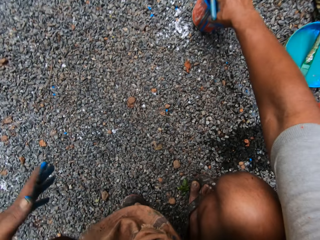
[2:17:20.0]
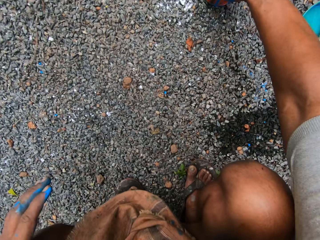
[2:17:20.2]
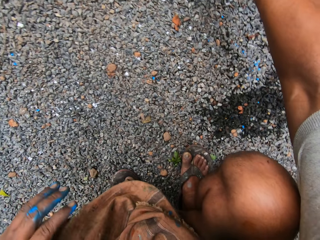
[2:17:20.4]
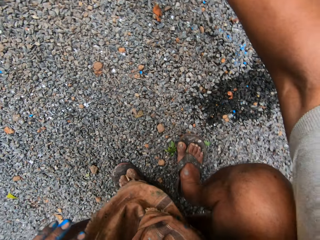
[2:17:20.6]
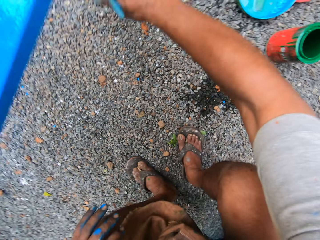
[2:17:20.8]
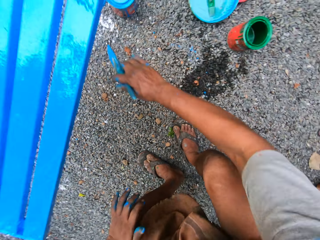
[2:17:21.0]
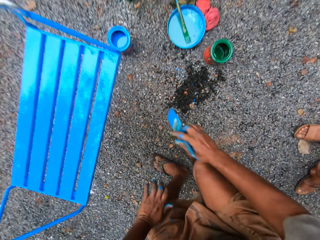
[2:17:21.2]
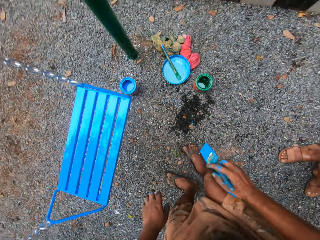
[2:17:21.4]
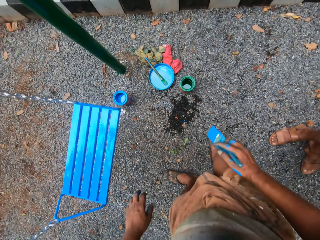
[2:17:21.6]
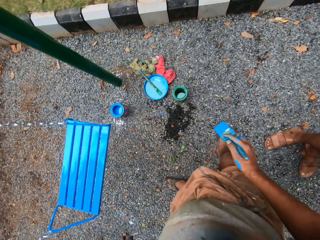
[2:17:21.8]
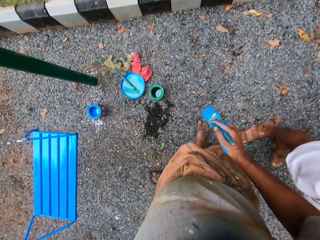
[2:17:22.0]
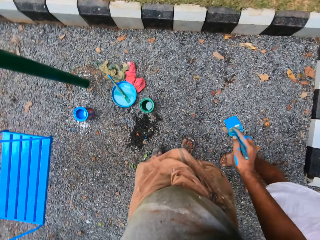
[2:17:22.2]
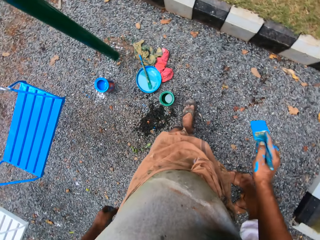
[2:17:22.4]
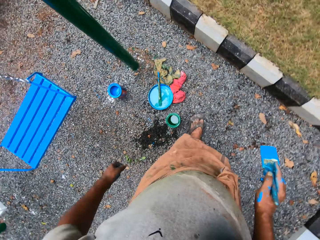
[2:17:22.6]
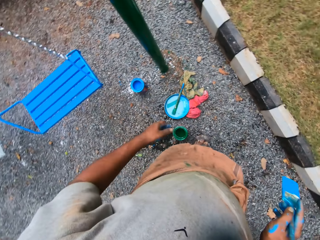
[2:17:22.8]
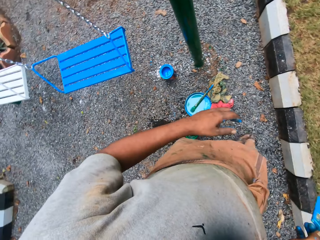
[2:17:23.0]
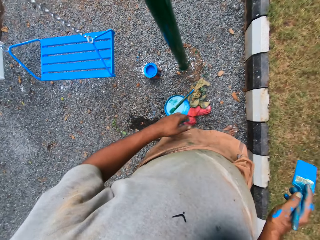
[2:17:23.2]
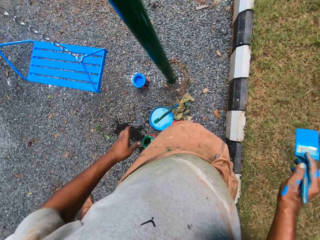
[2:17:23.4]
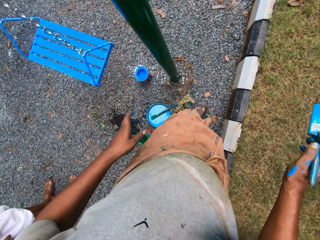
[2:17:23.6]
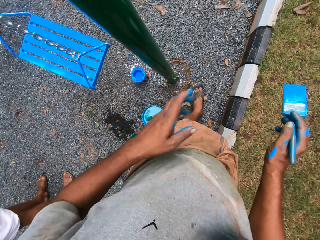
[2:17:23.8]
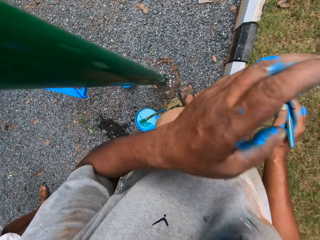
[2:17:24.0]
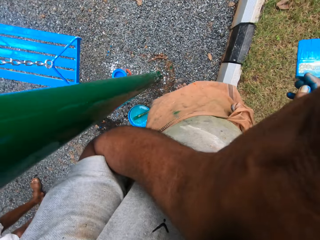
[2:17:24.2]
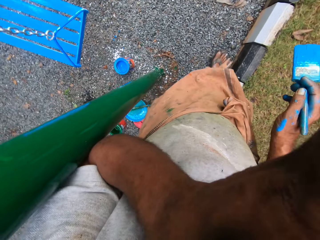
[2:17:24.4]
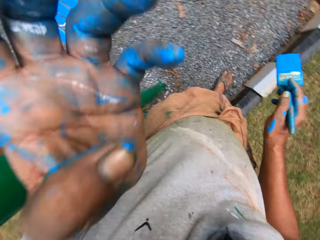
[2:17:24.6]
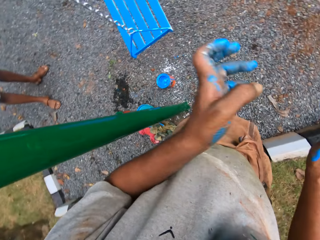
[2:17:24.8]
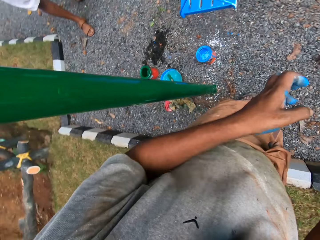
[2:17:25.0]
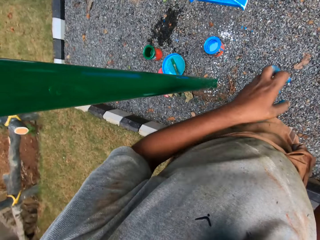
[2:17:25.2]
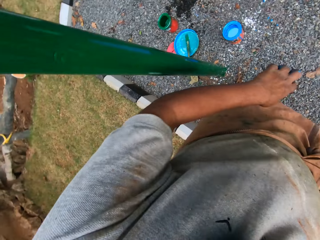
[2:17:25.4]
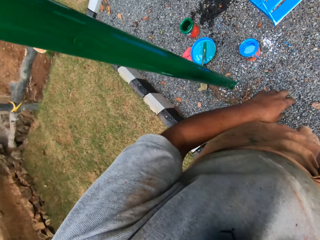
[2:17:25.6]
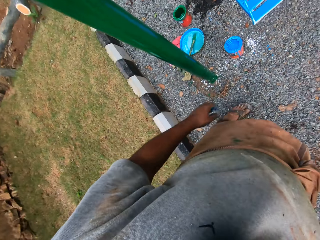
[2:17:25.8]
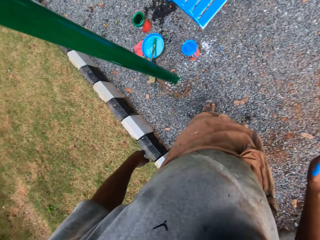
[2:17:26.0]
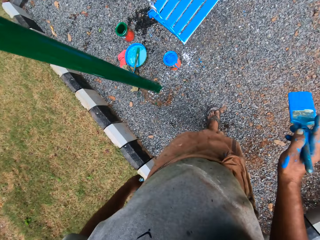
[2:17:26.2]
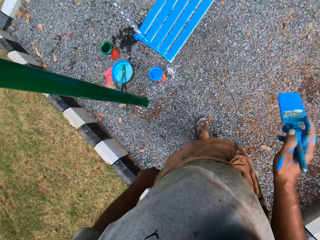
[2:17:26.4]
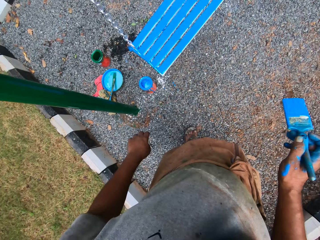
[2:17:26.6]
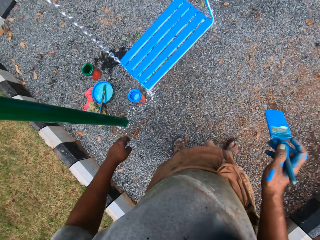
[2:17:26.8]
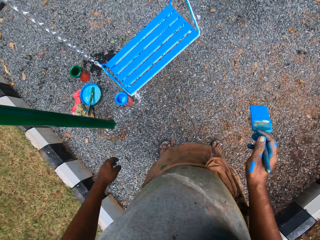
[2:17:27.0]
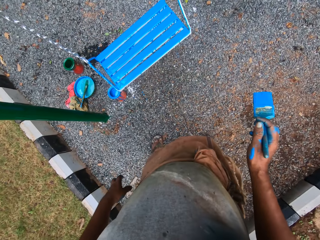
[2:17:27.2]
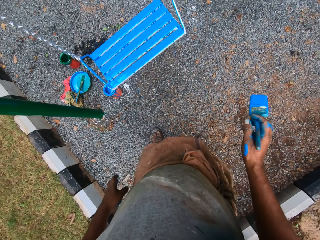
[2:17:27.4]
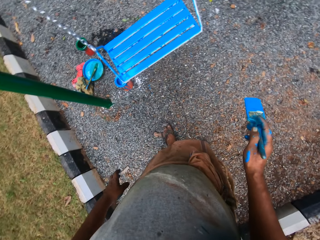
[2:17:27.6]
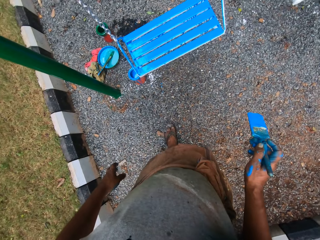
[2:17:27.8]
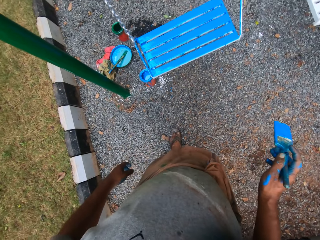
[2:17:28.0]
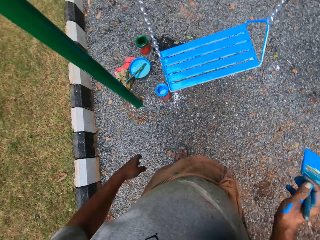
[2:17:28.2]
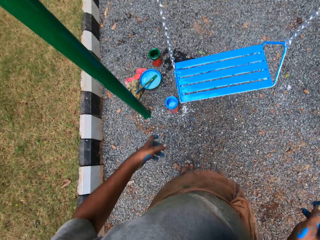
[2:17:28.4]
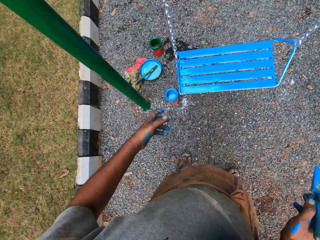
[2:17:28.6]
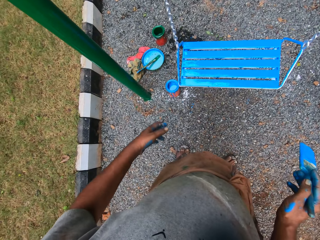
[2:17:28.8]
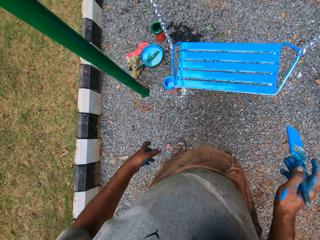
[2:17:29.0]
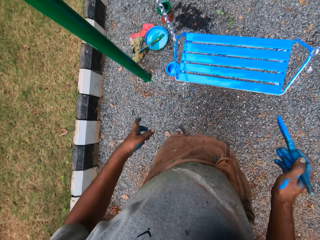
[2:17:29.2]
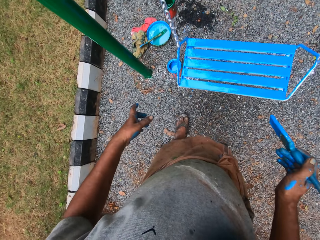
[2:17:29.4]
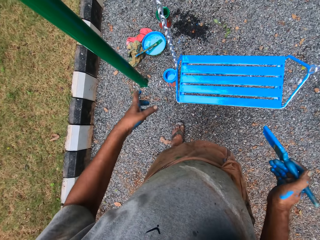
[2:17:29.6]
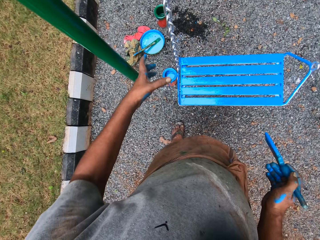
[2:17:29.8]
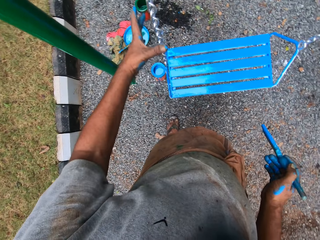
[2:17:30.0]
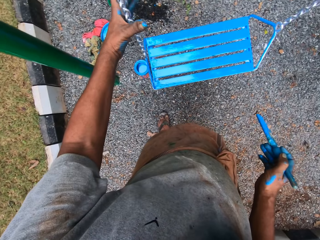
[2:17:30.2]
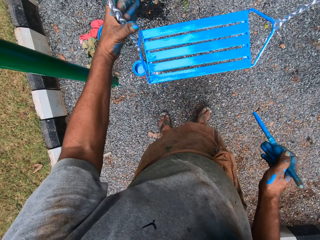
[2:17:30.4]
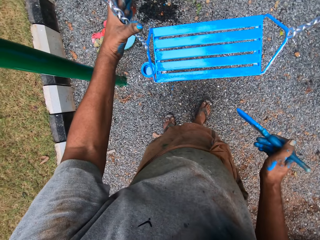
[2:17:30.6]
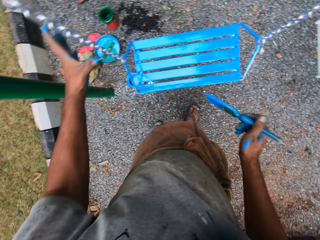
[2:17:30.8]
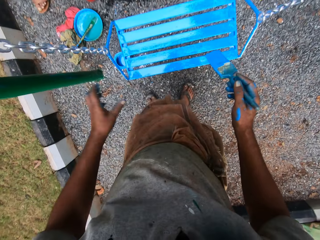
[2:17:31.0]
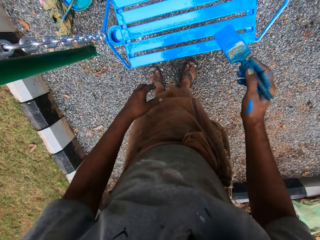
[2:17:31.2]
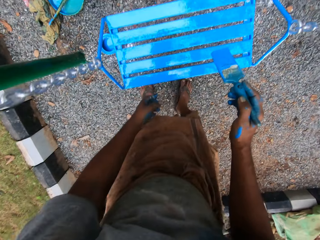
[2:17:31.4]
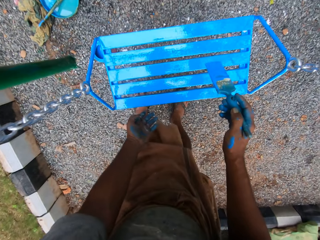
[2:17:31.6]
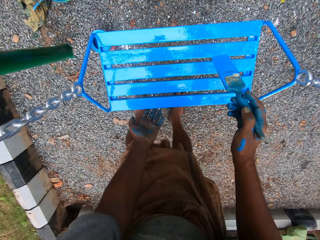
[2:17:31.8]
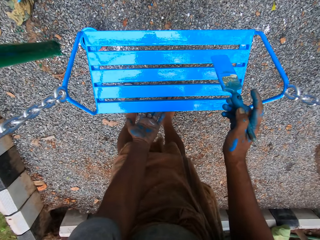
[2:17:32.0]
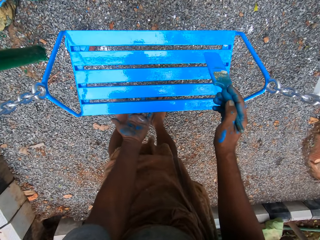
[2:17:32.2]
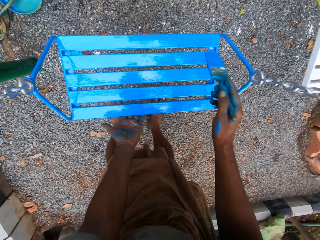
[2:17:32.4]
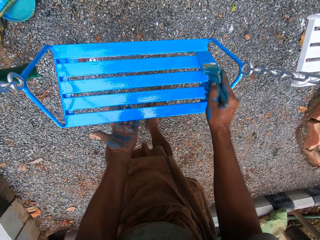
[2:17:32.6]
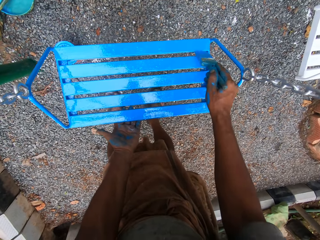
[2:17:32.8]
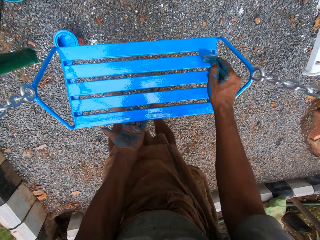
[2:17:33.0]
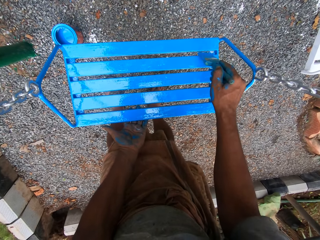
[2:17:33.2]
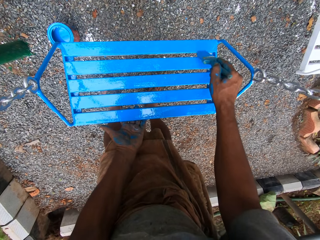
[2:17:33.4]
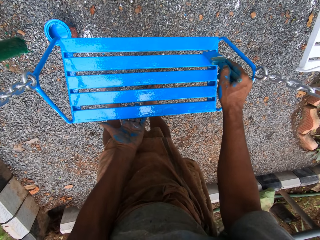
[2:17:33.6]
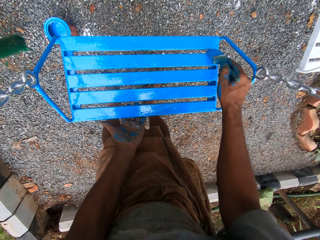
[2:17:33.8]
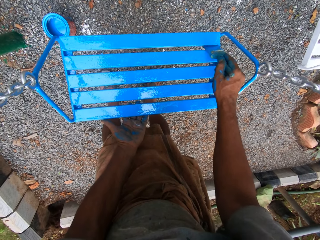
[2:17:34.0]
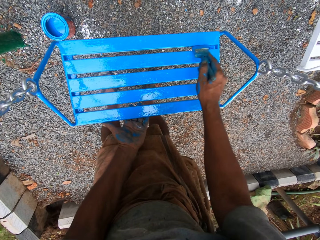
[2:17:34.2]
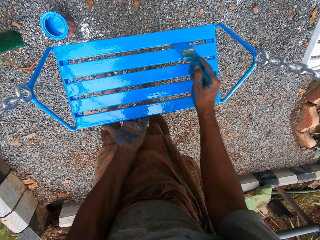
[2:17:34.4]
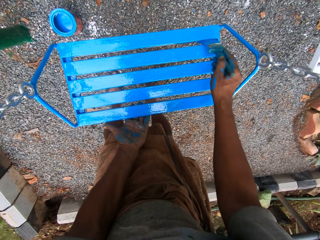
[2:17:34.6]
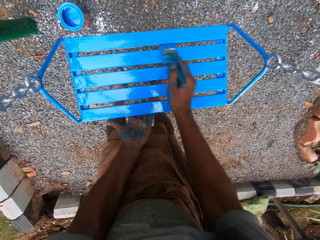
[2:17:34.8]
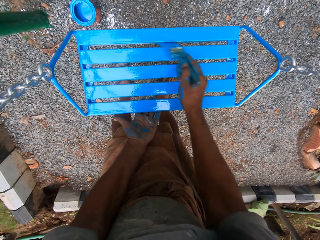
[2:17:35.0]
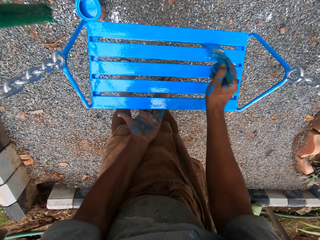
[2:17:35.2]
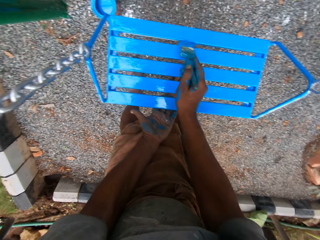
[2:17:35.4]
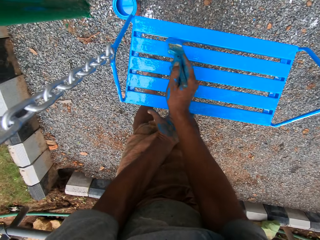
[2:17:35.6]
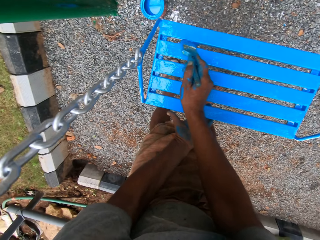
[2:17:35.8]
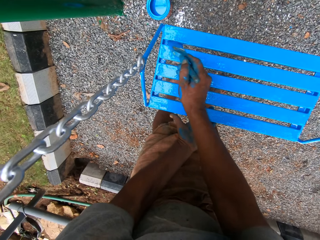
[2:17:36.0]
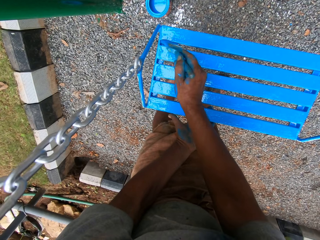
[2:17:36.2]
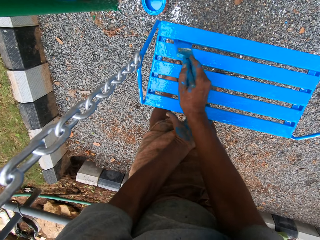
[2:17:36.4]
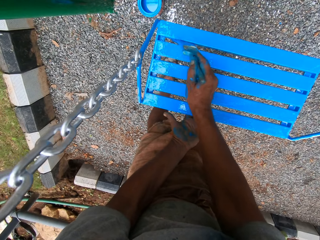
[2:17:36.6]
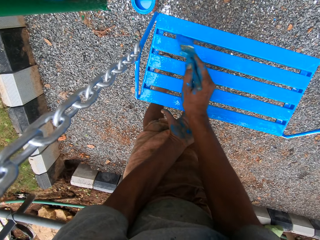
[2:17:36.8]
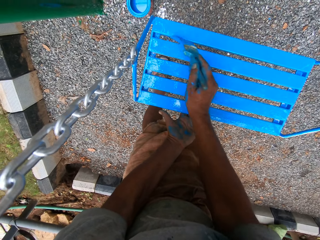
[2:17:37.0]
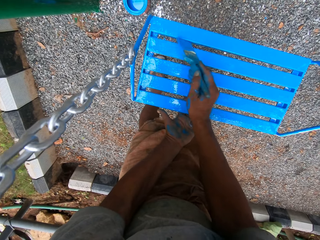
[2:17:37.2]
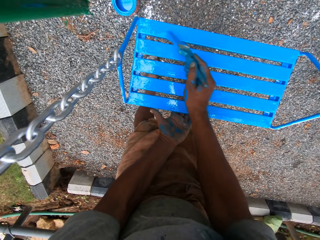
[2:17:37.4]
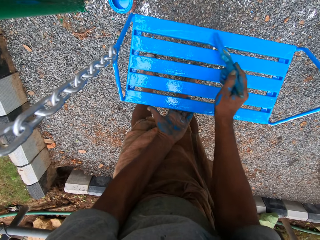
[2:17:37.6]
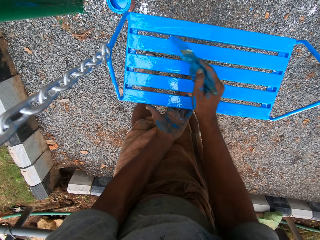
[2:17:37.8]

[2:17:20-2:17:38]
The camera wearer stands upright. He moves to the other side of the swing. He touches the face. He stares at the swing. He holds the swing chain with his left hand. He unhands the swing. He moves the legs. He holds the swing. He paints the swing. He puts his left hand under the swing seat.

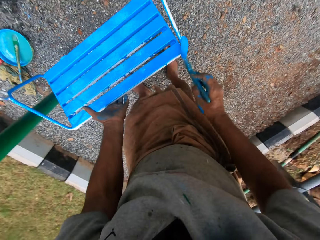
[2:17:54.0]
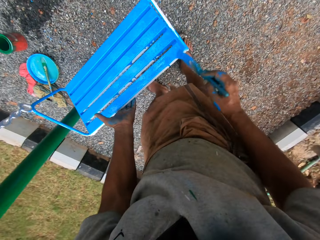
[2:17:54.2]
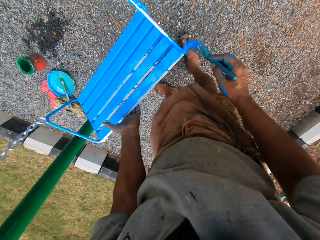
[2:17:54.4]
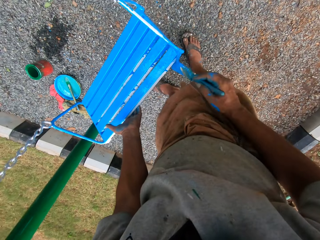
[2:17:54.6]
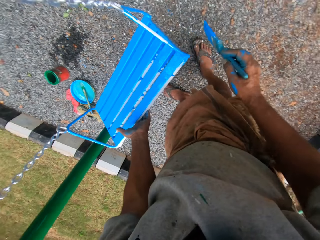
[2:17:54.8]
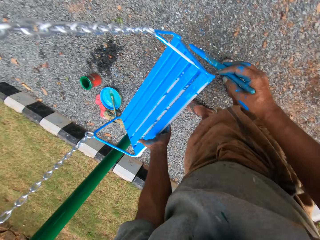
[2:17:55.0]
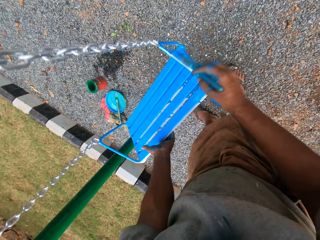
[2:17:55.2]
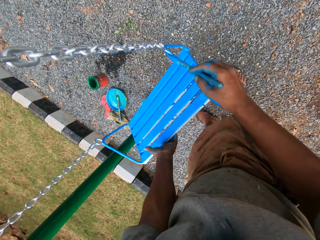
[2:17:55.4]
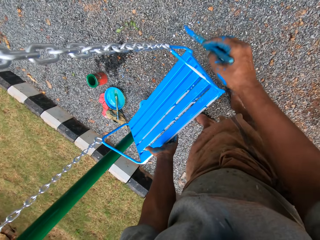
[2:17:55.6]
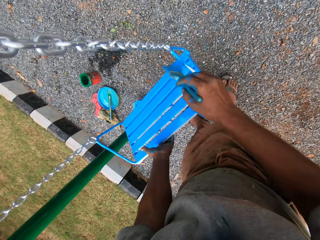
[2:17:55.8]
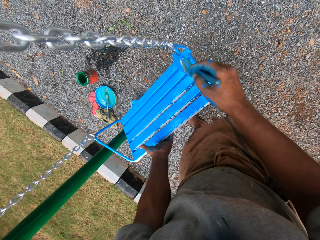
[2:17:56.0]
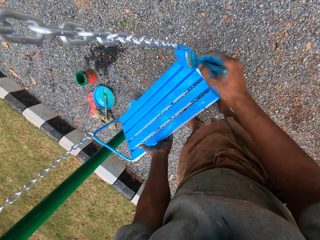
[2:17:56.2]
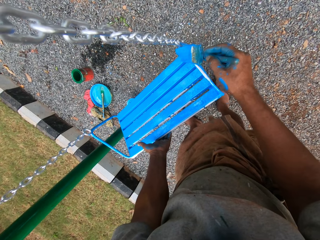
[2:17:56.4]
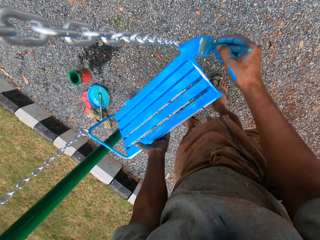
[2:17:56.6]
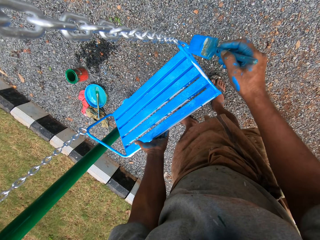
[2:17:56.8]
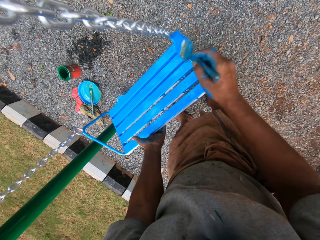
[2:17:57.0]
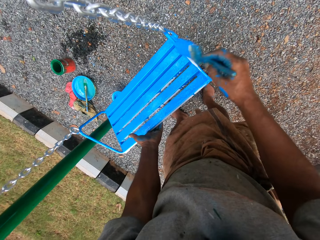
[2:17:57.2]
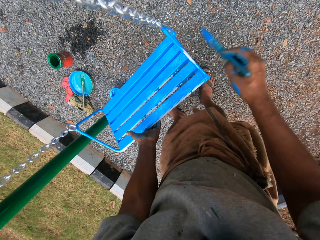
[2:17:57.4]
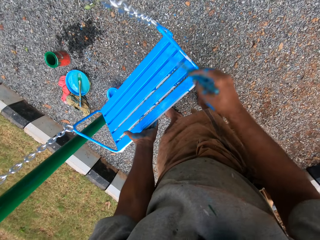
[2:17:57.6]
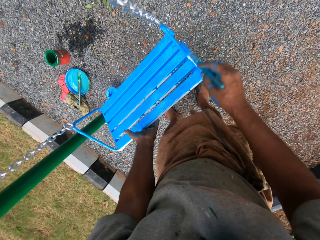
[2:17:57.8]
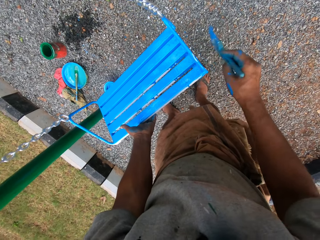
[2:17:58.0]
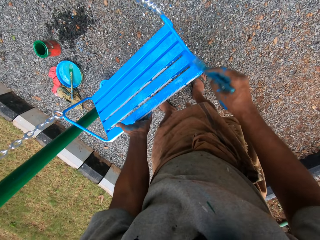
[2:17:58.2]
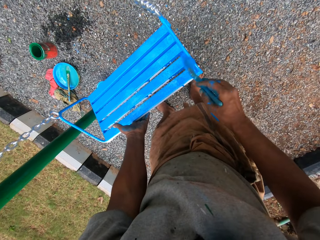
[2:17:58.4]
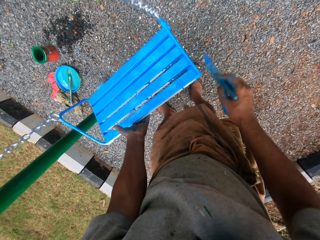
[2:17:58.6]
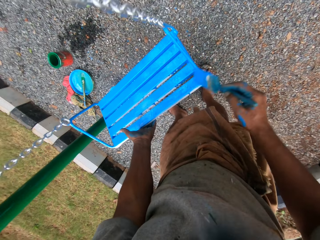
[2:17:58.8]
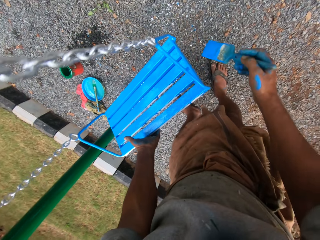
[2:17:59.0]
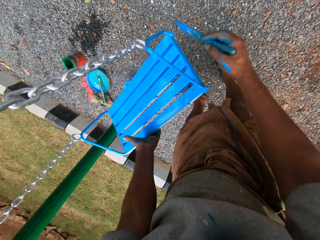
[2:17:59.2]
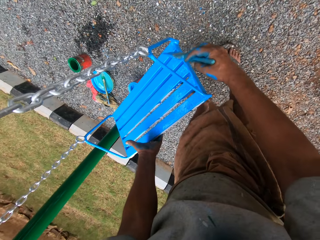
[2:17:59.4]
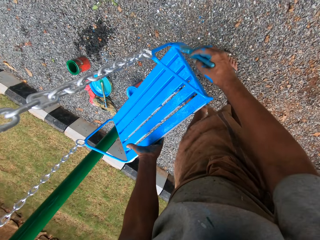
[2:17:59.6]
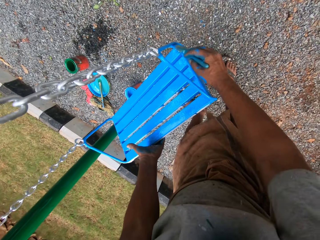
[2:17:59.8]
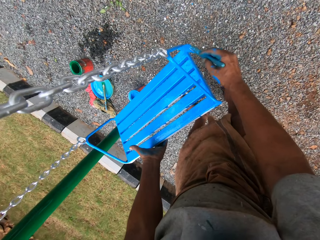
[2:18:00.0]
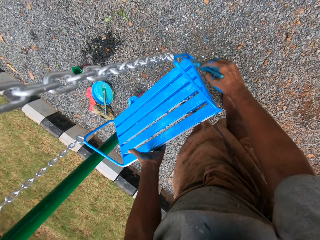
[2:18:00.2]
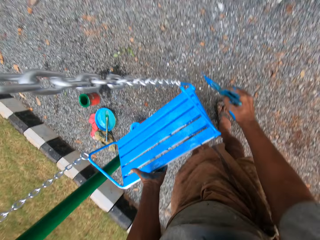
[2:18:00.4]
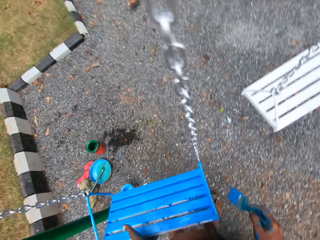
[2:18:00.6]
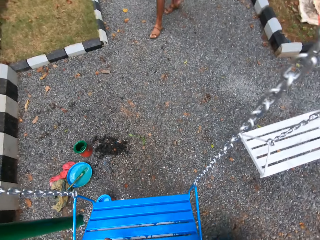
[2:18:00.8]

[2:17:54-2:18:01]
The camera wearer paints a swing fastener on the swing set with the paint brush in his right hand.
